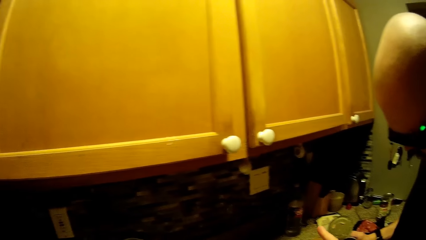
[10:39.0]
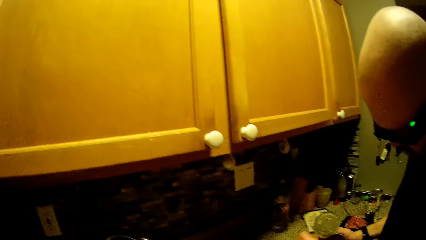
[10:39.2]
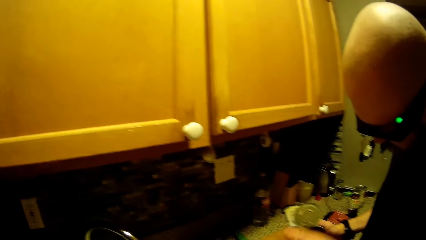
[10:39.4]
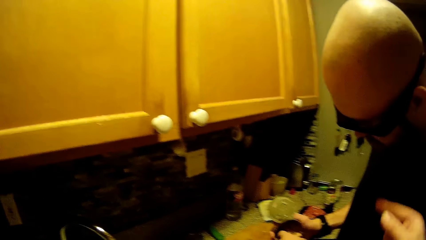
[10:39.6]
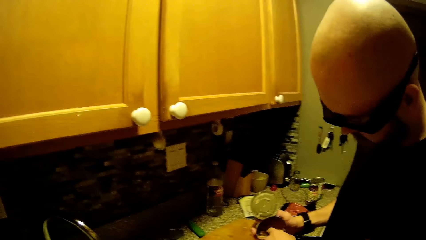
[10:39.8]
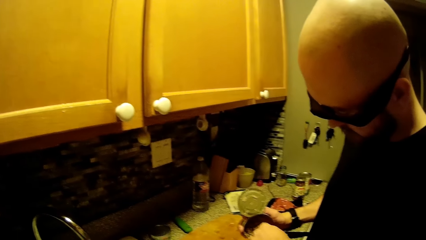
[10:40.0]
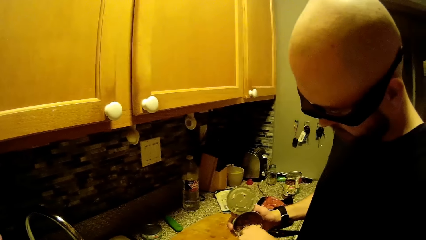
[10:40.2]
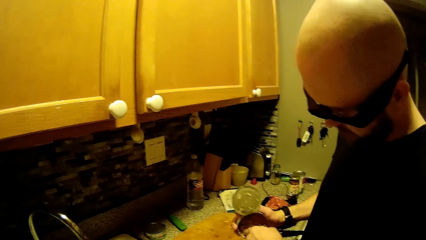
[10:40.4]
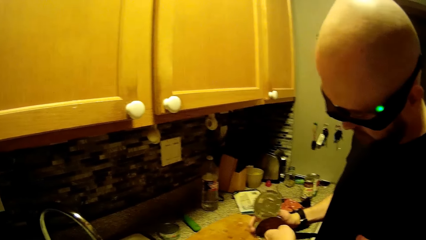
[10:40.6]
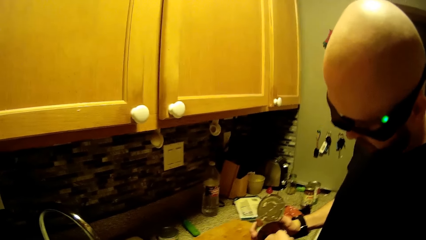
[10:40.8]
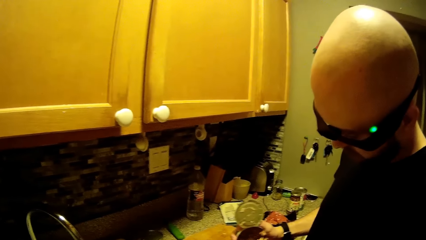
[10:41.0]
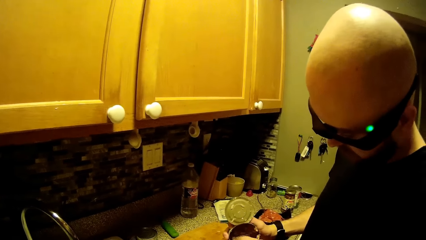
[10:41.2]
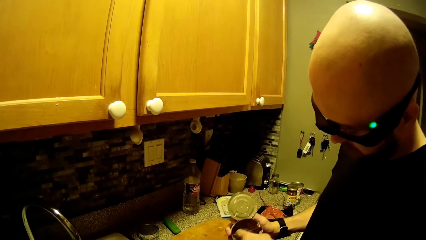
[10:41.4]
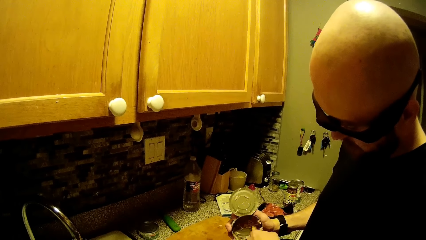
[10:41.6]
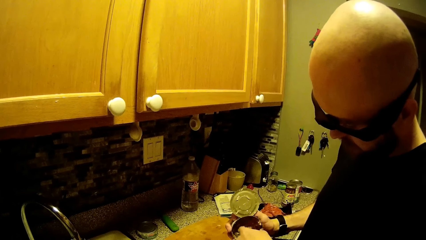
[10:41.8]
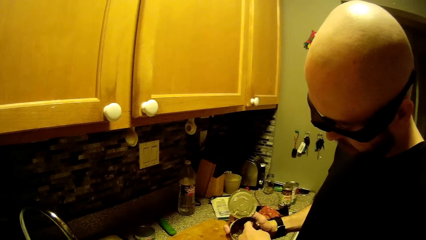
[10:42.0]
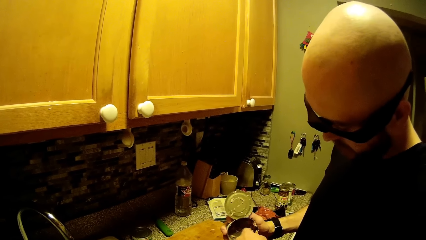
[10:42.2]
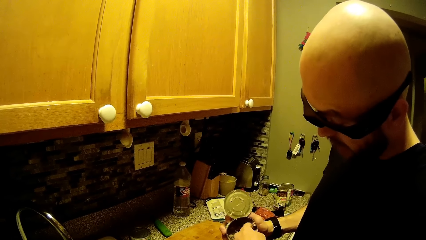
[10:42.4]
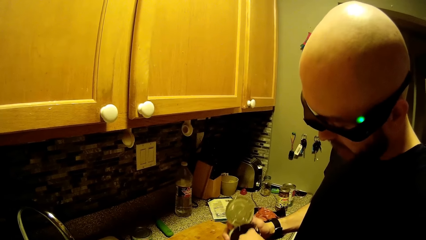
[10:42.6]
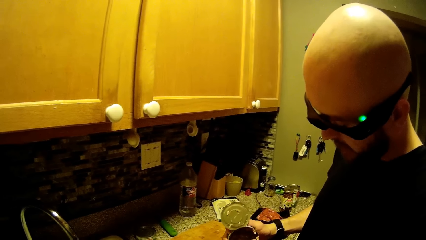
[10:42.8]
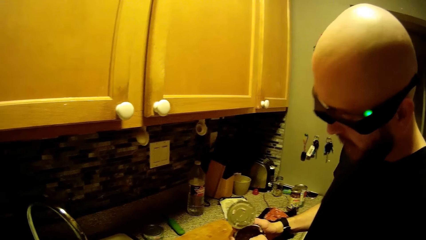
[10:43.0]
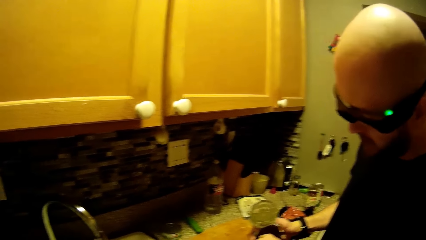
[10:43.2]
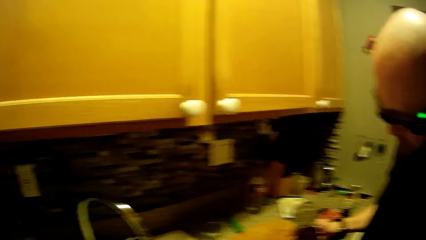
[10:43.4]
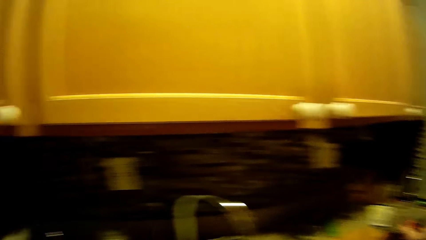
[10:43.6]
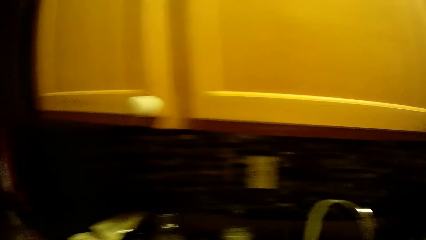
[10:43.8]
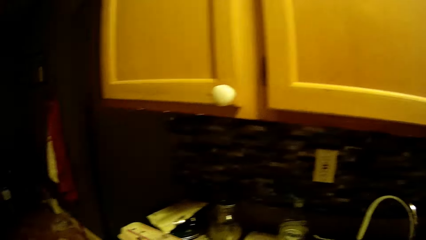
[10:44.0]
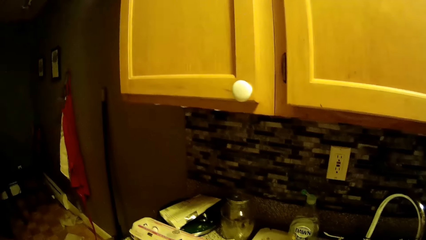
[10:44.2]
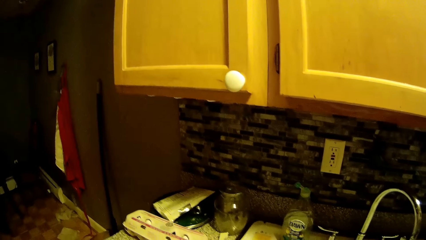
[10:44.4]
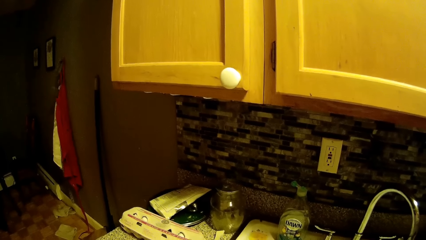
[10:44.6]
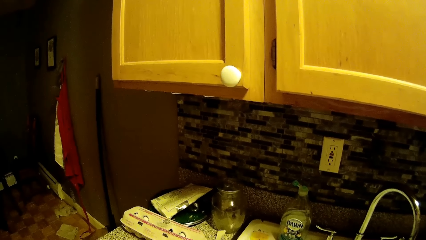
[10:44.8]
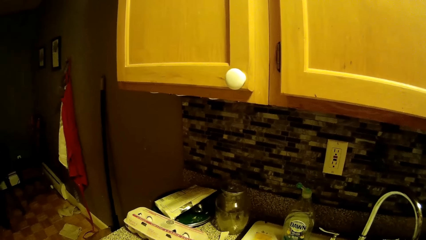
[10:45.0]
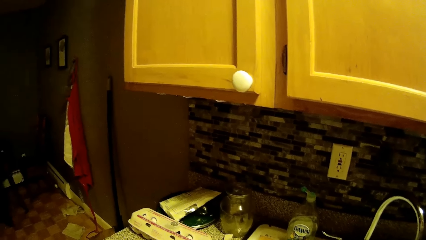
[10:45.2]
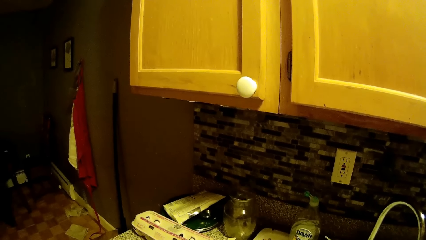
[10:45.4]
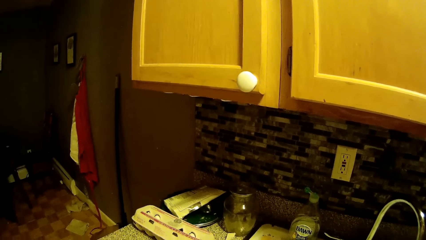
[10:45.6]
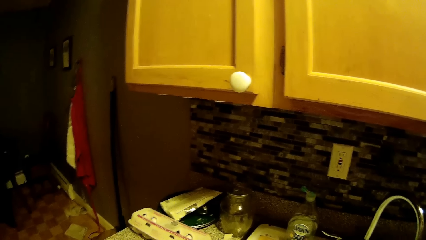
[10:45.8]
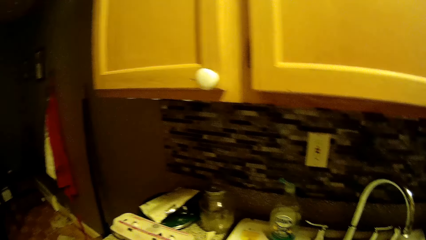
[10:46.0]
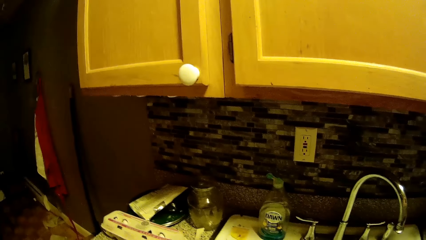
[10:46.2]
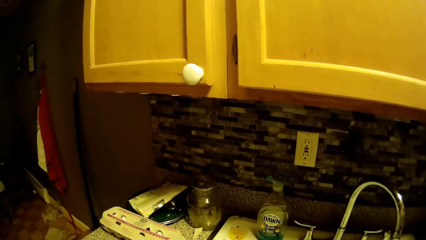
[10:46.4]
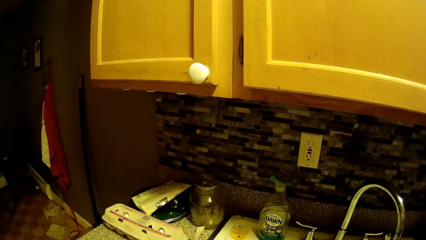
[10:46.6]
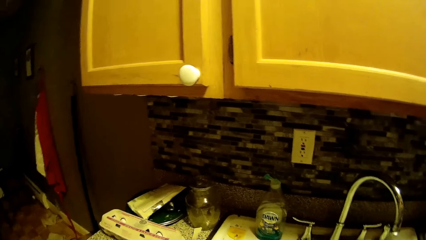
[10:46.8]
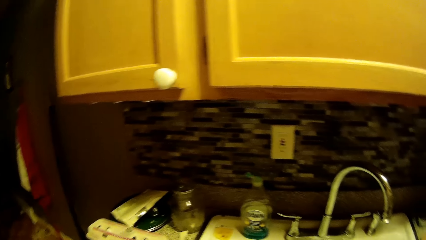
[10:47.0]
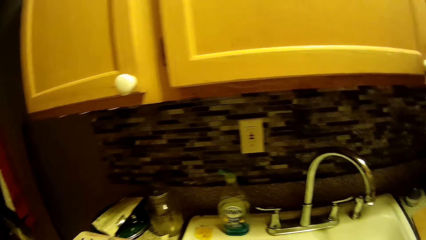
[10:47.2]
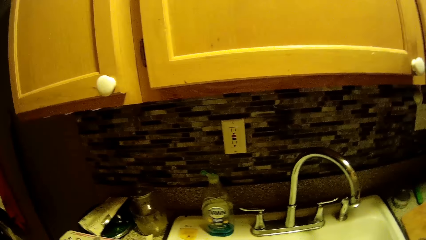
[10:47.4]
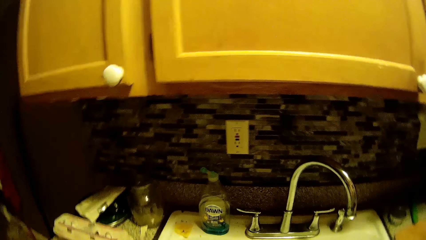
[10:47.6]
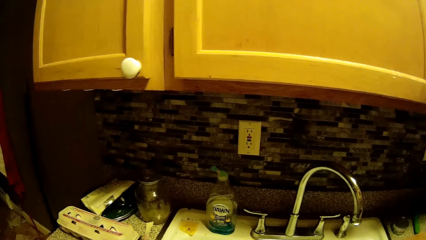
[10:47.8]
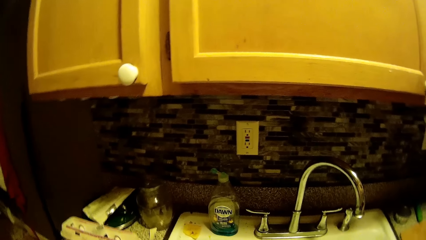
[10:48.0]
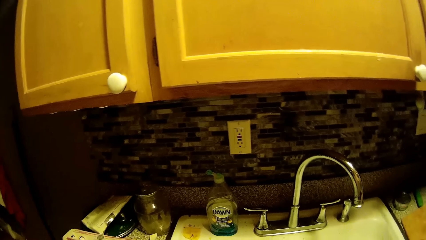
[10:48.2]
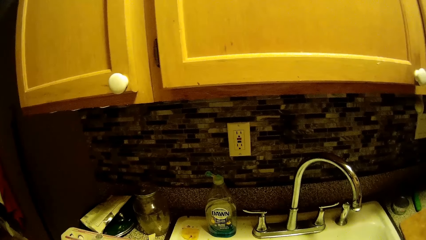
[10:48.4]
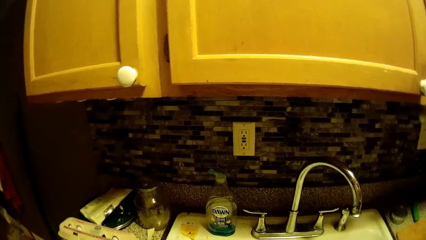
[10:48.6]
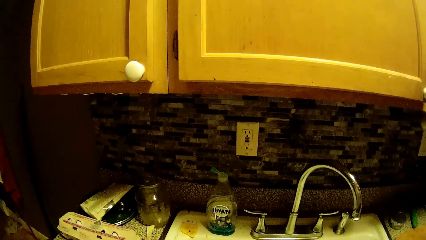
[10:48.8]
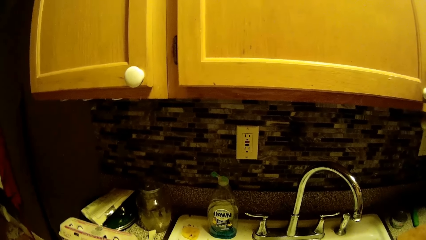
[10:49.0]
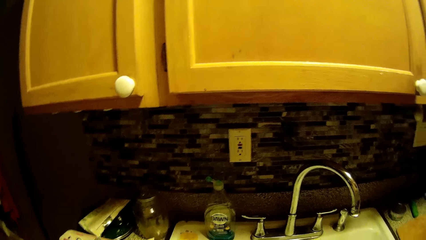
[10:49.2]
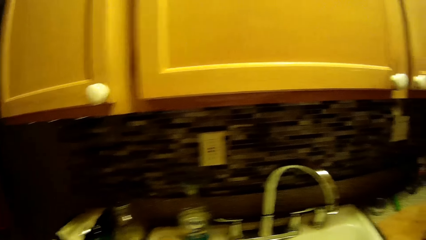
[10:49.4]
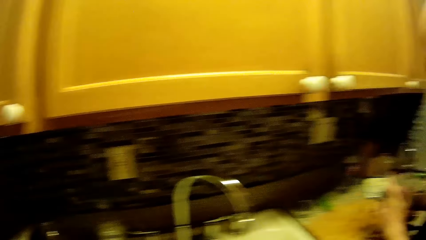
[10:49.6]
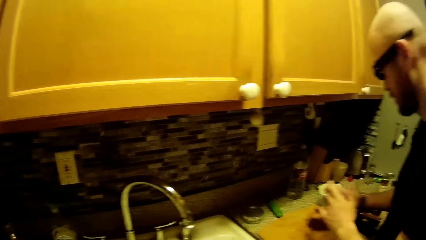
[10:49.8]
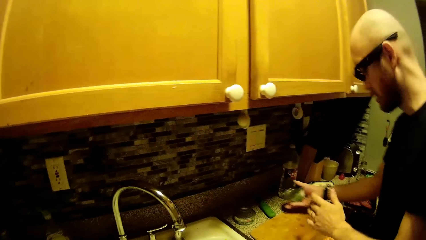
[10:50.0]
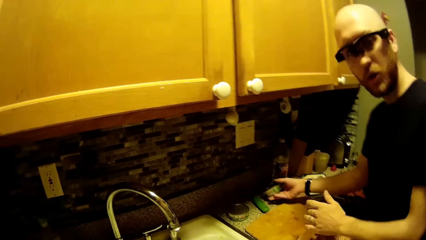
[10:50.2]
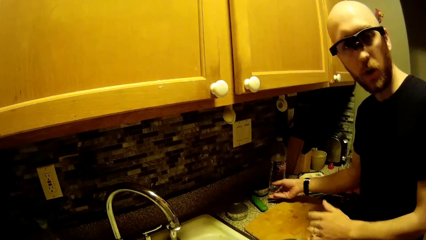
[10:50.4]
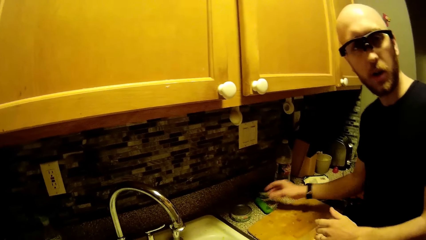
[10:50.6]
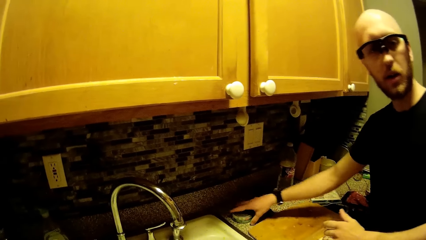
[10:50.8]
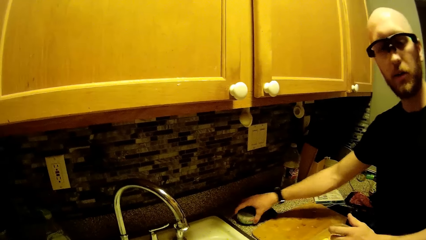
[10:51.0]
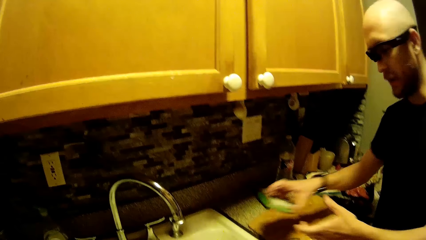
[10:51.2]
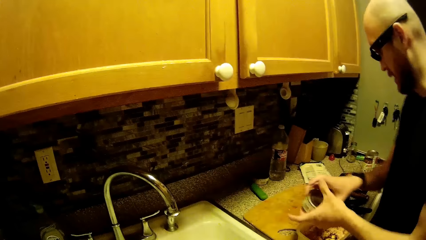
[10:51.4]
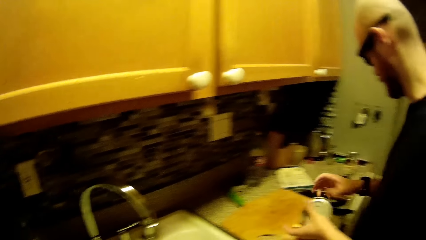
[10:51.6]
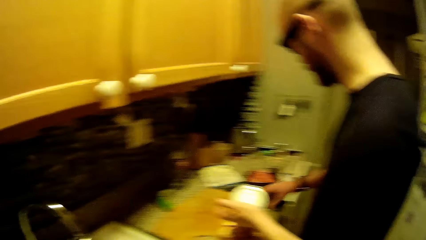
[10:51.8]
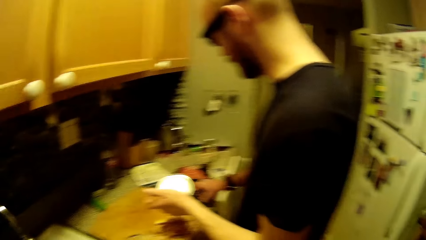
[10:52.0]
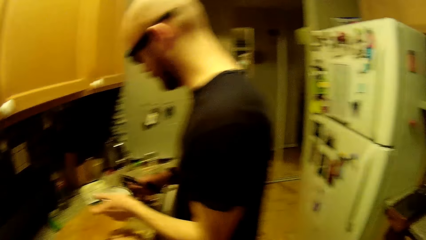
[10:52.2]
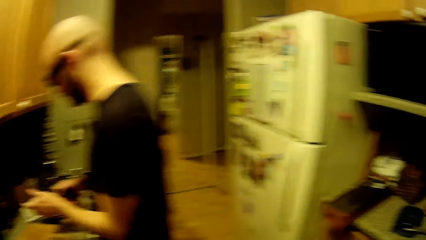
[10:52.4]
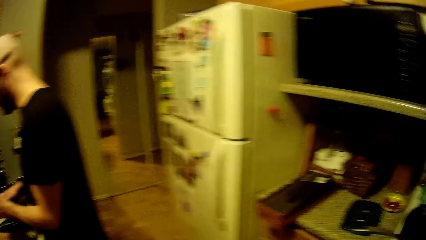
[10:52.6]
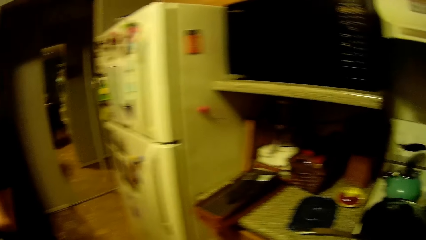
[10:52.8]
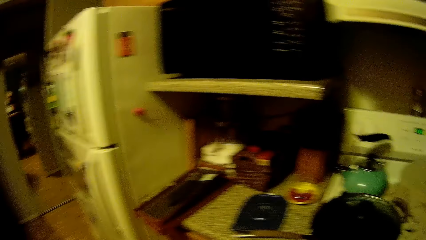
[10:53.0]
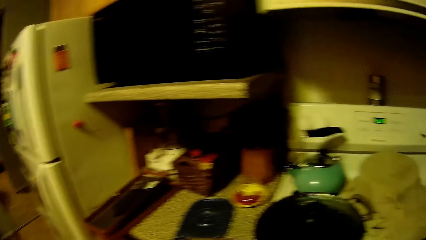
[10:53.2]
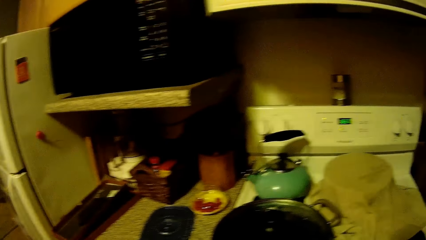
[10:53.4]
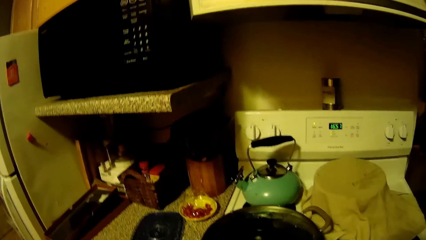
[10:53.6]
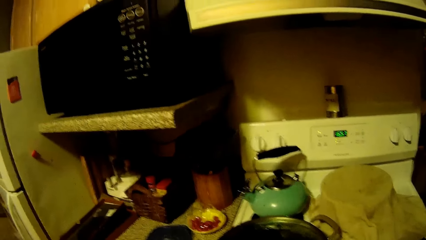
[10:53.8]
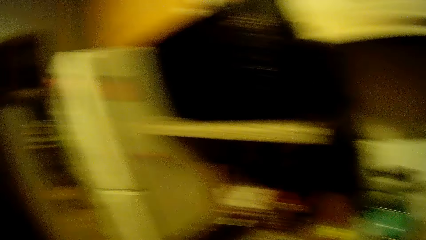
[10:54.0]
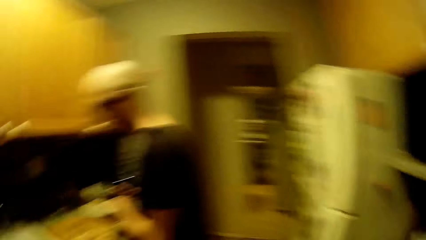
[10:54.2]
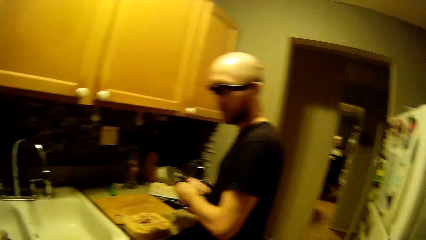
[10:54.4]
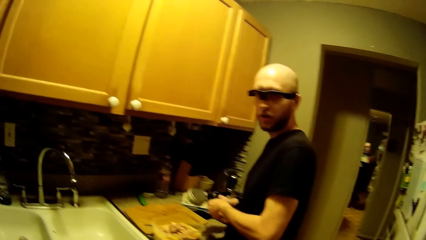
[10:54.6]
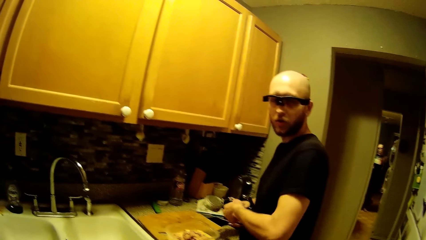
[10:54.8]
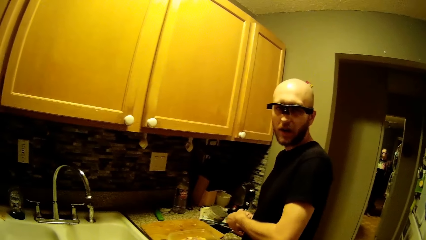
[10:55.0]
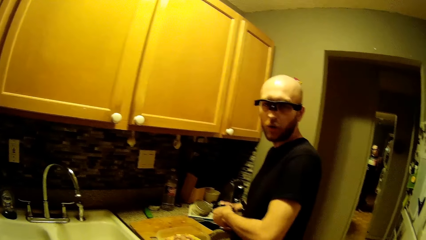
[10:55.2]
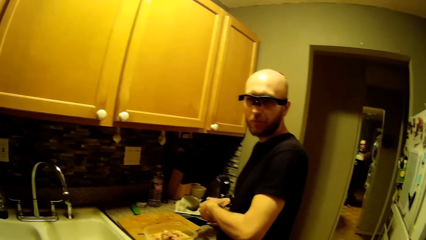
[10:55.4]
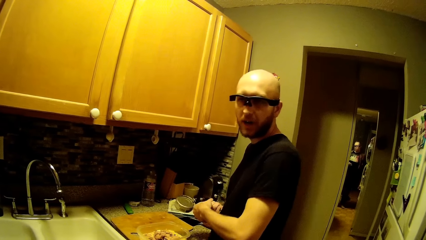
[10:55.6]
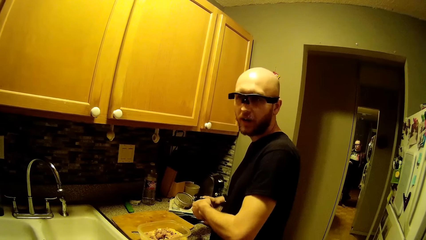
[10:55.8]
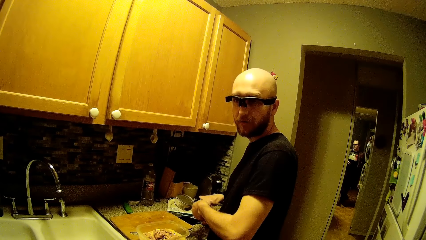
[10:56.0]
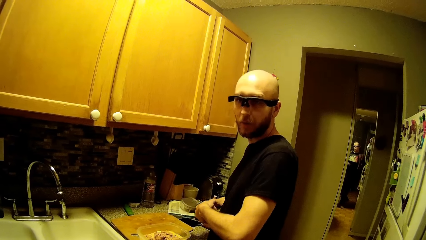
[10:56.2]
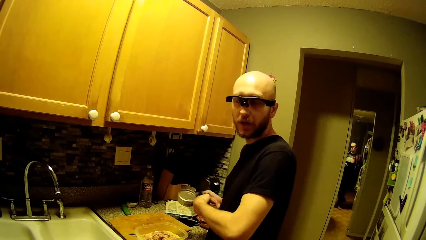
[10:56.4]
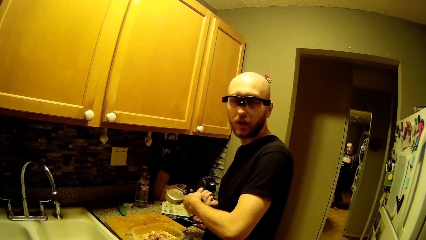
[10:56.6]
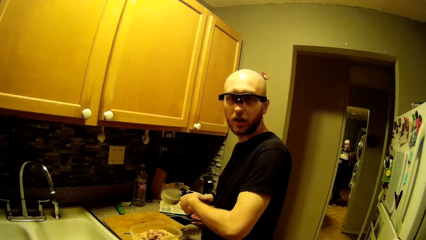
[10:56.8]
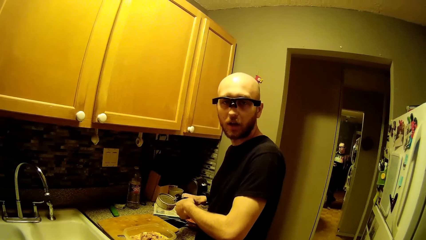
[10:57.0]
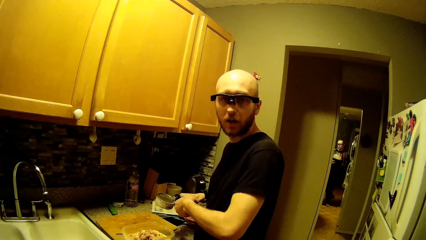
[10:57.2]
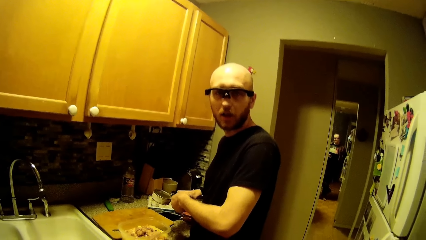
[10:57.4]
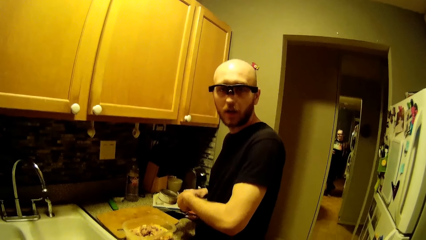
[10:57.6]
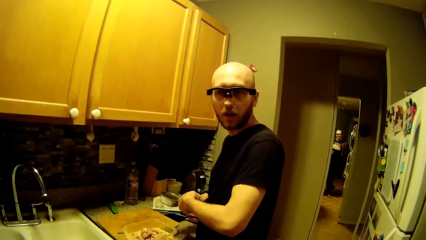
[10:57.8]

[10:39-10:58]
The man removes the tuna in the can with his left hand. The camera wearer points with her right finger. She raises her right hand. The man places the empty can on the counter with his right hand. He picks up the can of tuna from the counter with his right hand. He passes the can of tuna from his right hand to his left hand. He picks up the can opener from the counter with his right hand. He opens the can of tuna with the can opener in both hands.
